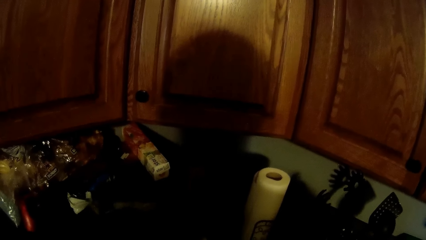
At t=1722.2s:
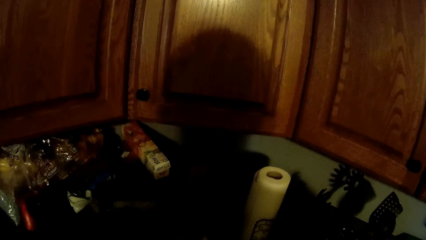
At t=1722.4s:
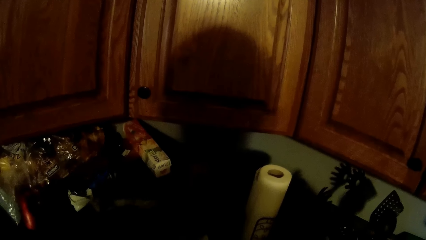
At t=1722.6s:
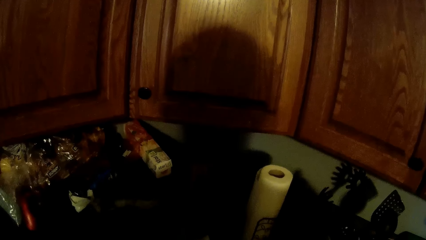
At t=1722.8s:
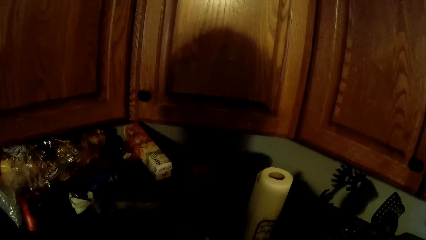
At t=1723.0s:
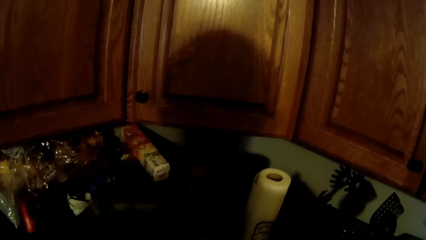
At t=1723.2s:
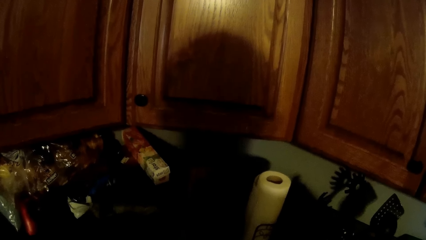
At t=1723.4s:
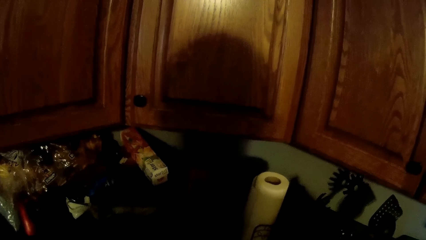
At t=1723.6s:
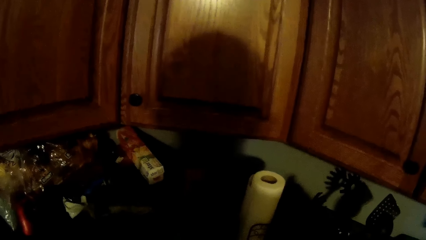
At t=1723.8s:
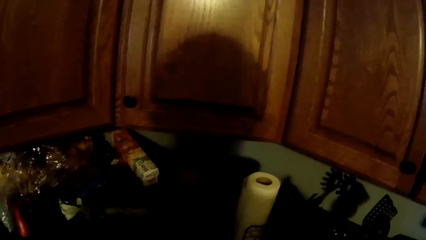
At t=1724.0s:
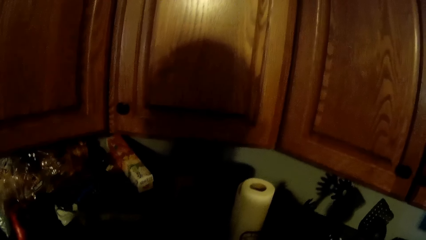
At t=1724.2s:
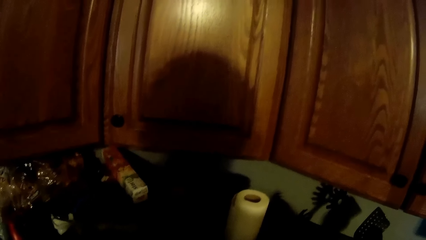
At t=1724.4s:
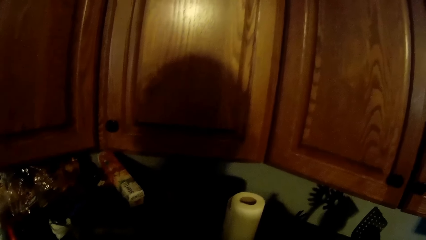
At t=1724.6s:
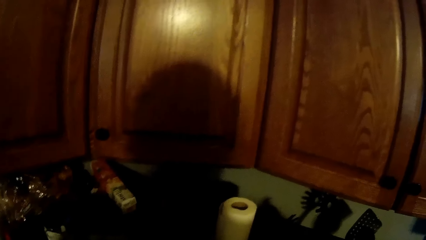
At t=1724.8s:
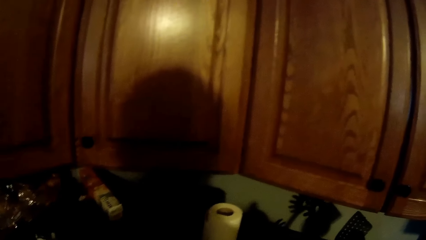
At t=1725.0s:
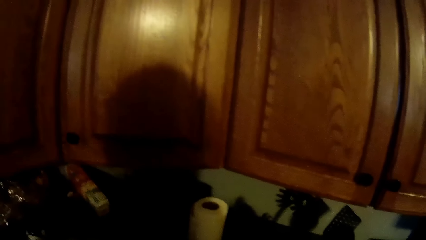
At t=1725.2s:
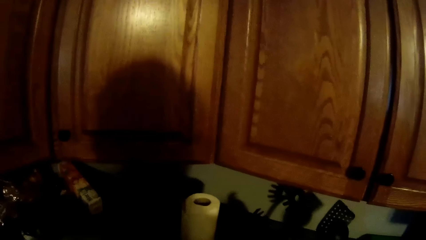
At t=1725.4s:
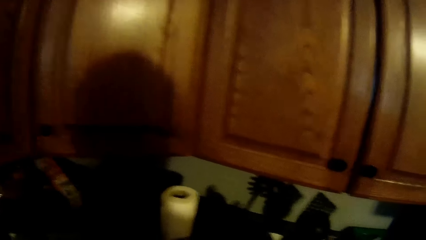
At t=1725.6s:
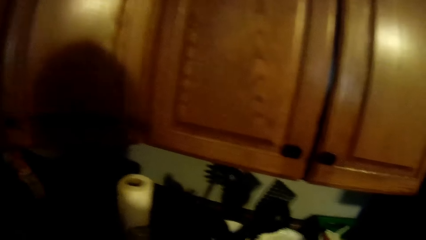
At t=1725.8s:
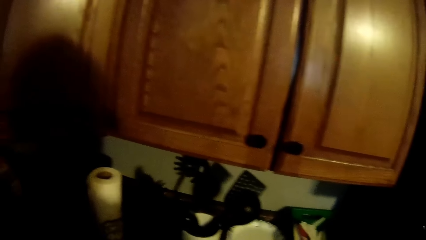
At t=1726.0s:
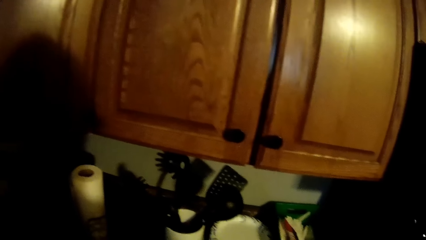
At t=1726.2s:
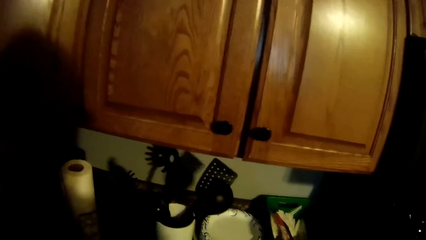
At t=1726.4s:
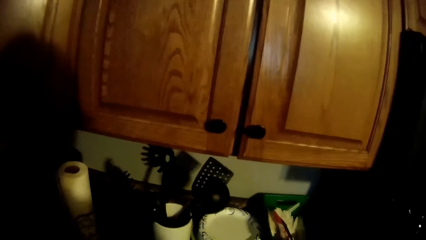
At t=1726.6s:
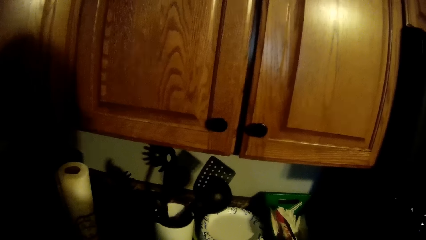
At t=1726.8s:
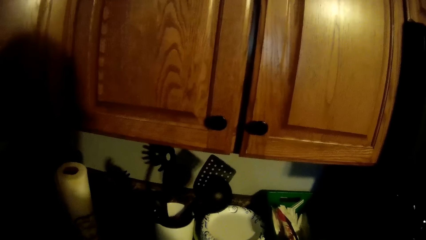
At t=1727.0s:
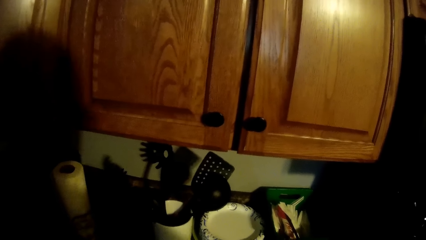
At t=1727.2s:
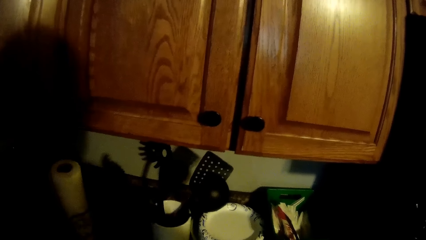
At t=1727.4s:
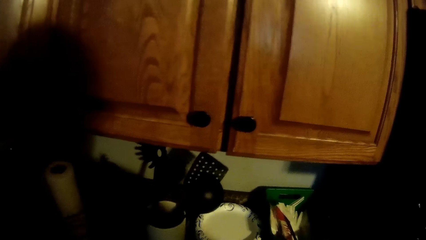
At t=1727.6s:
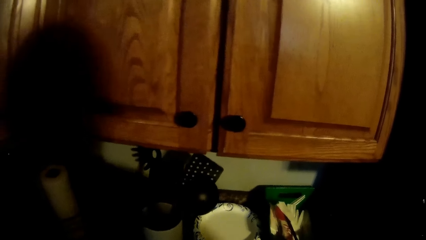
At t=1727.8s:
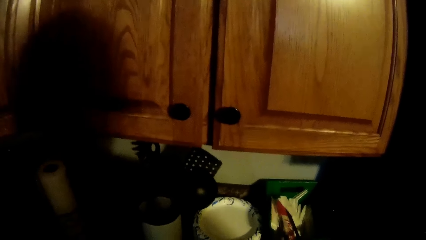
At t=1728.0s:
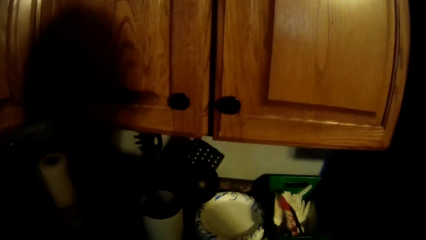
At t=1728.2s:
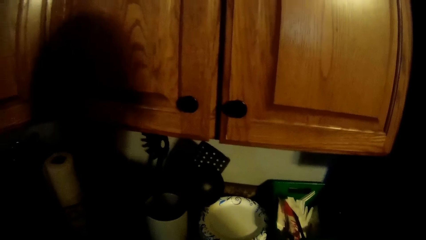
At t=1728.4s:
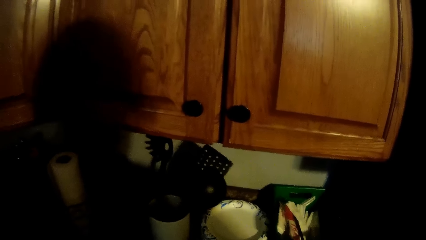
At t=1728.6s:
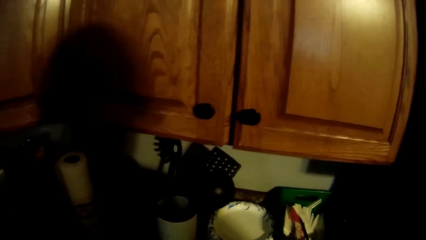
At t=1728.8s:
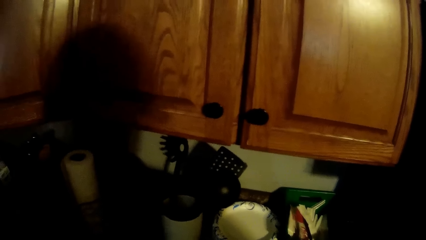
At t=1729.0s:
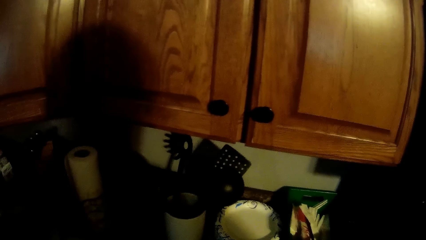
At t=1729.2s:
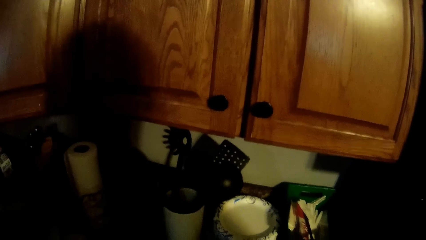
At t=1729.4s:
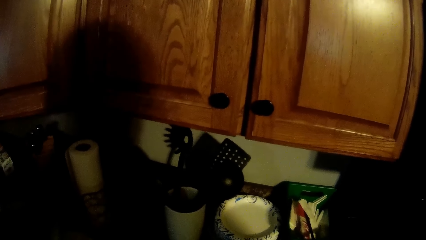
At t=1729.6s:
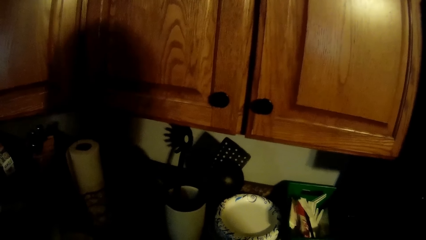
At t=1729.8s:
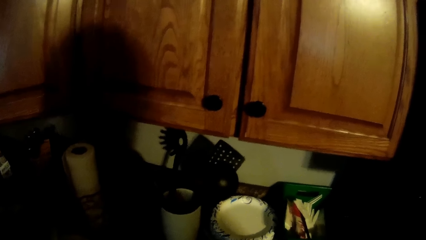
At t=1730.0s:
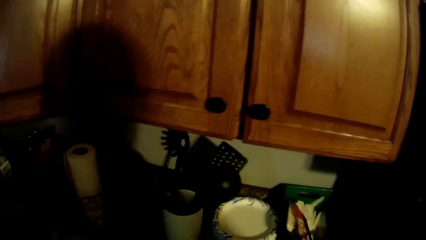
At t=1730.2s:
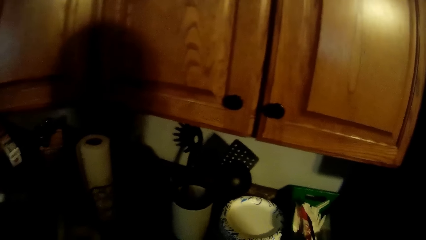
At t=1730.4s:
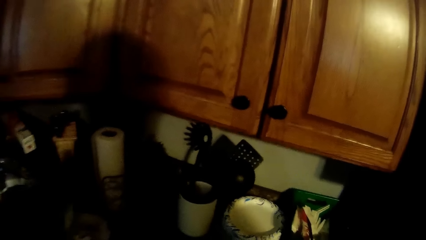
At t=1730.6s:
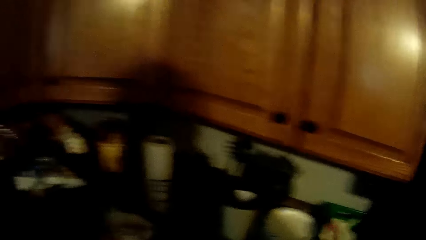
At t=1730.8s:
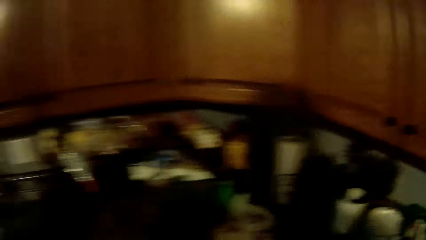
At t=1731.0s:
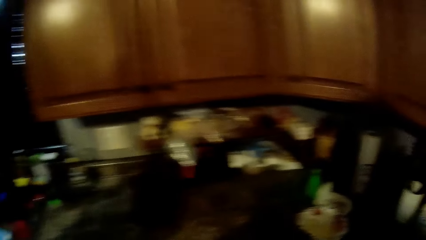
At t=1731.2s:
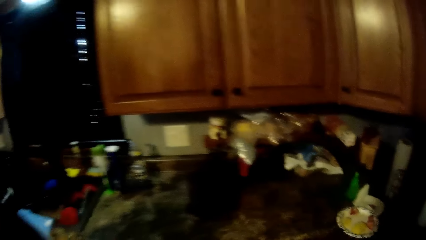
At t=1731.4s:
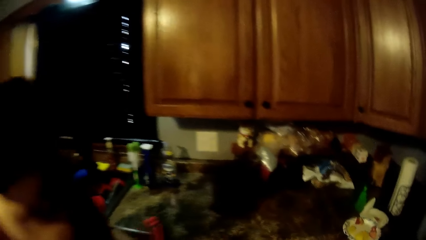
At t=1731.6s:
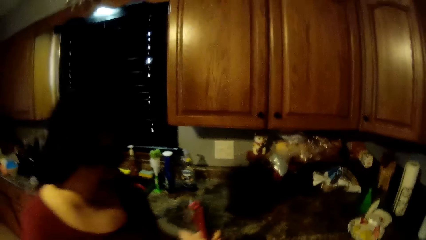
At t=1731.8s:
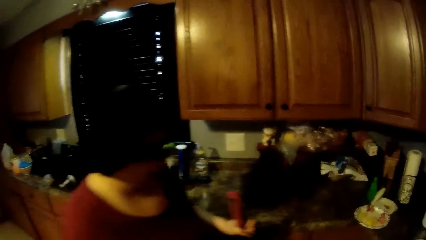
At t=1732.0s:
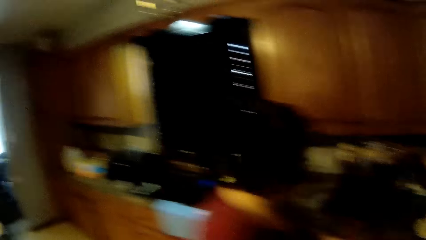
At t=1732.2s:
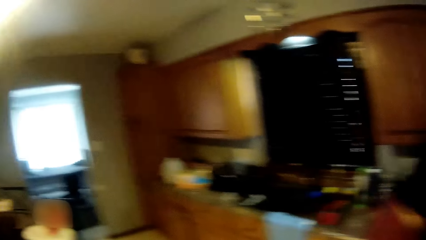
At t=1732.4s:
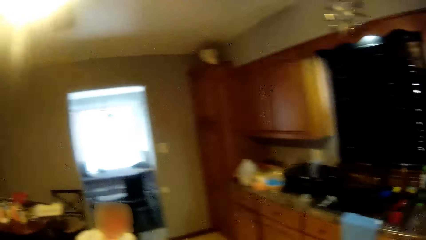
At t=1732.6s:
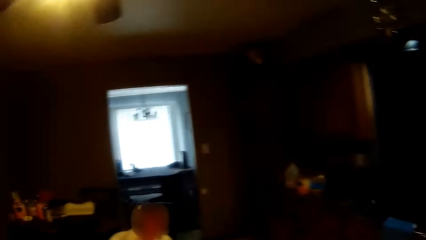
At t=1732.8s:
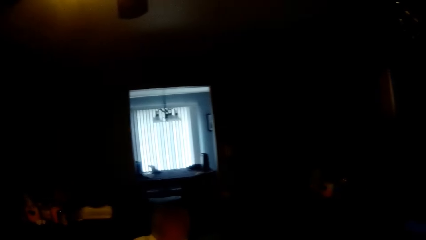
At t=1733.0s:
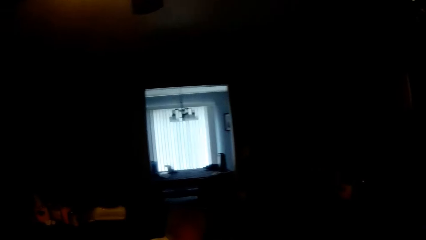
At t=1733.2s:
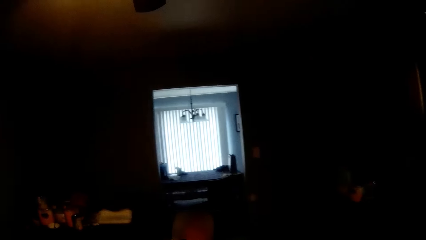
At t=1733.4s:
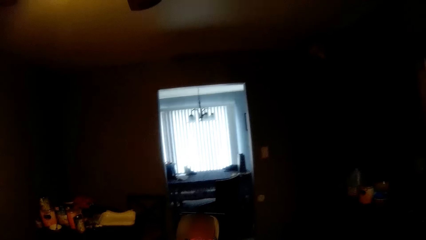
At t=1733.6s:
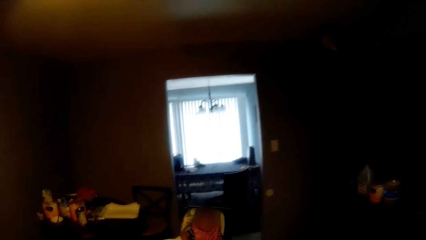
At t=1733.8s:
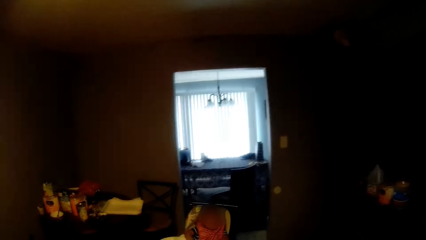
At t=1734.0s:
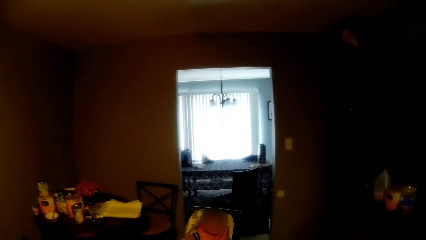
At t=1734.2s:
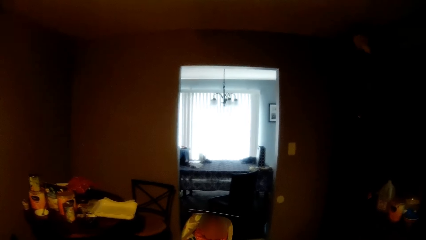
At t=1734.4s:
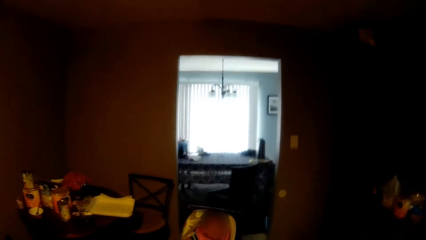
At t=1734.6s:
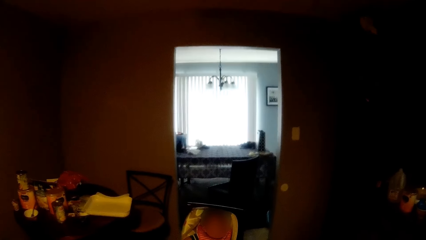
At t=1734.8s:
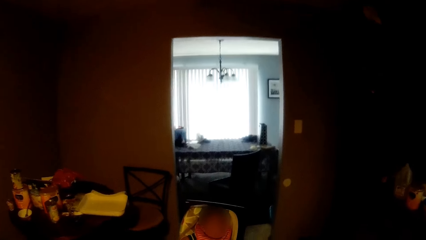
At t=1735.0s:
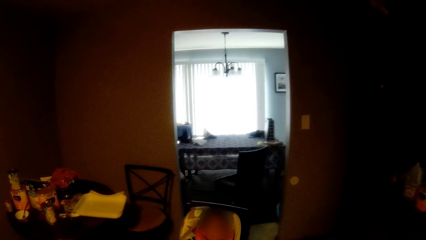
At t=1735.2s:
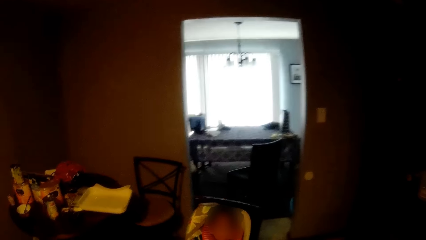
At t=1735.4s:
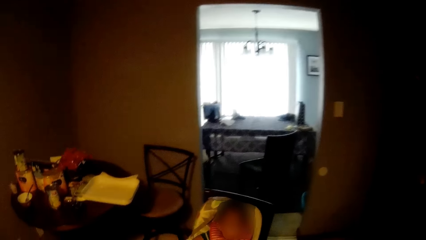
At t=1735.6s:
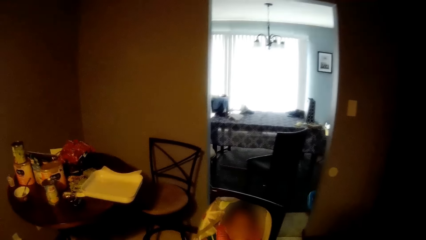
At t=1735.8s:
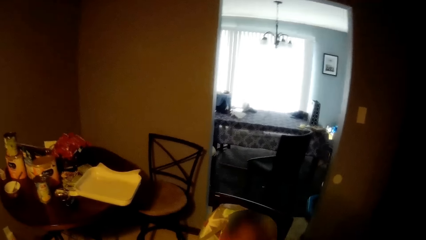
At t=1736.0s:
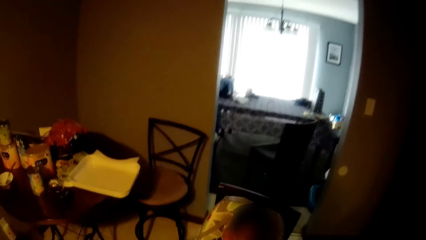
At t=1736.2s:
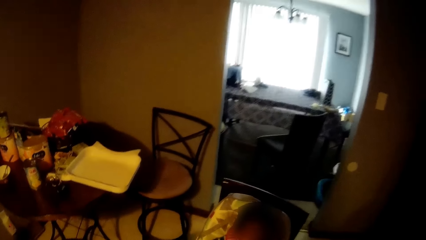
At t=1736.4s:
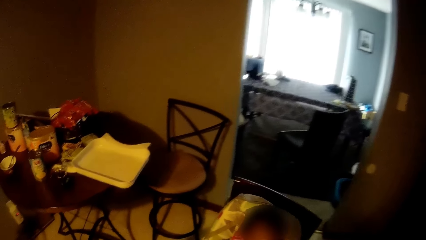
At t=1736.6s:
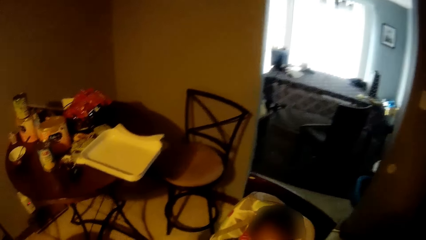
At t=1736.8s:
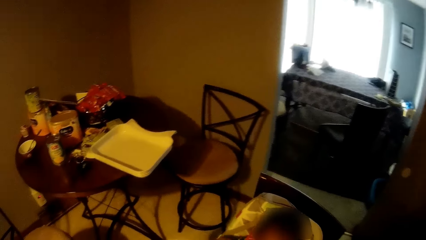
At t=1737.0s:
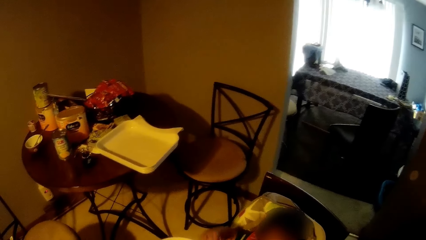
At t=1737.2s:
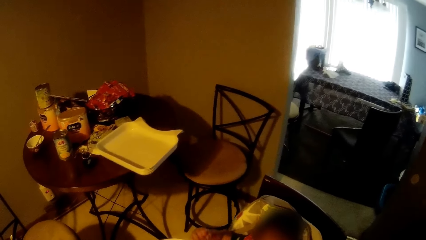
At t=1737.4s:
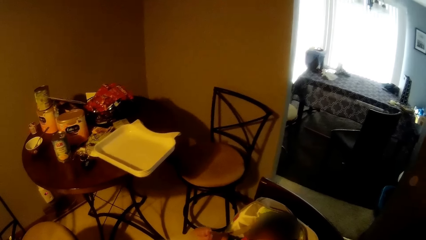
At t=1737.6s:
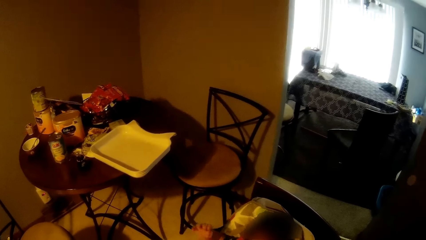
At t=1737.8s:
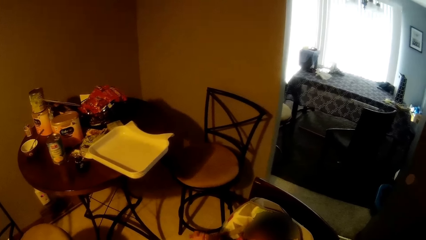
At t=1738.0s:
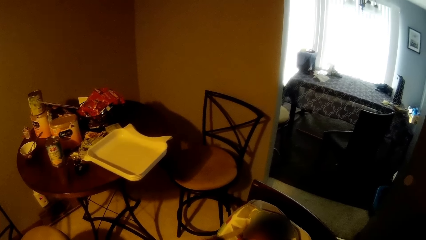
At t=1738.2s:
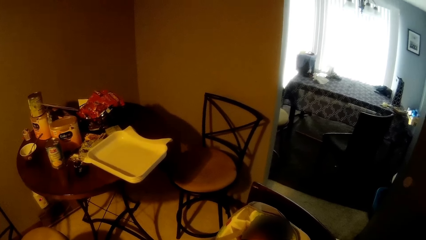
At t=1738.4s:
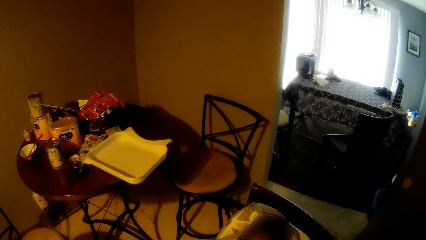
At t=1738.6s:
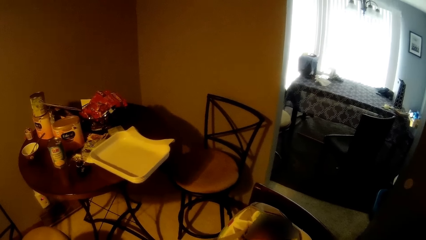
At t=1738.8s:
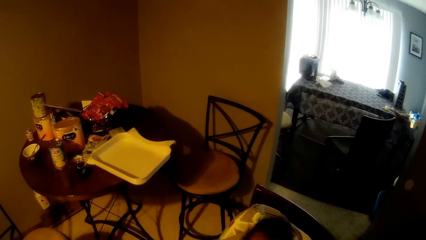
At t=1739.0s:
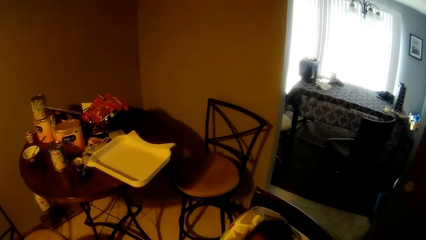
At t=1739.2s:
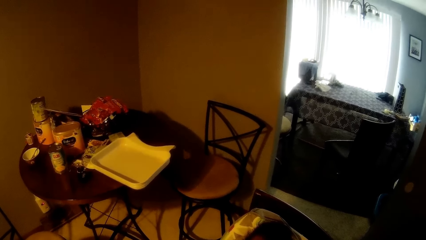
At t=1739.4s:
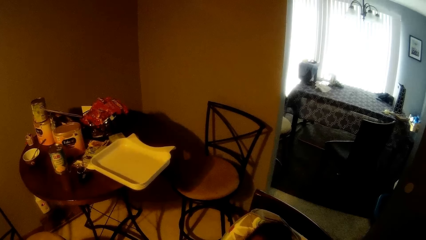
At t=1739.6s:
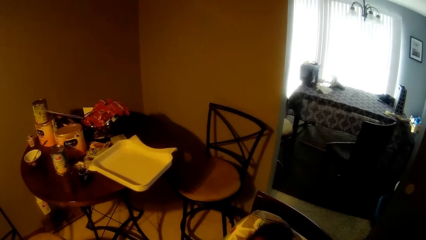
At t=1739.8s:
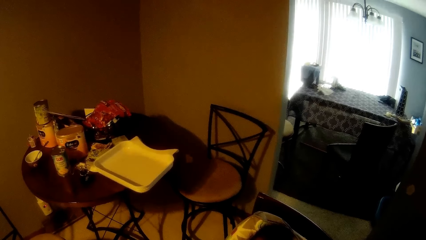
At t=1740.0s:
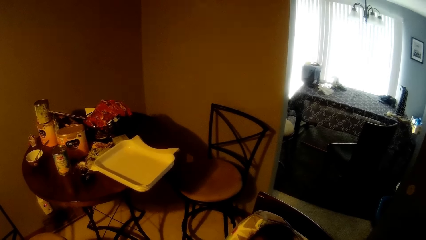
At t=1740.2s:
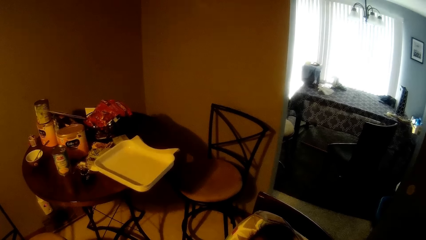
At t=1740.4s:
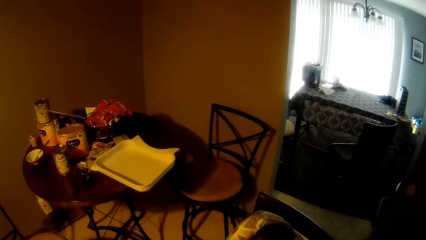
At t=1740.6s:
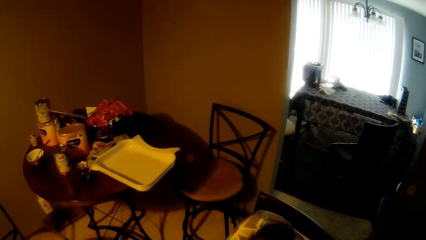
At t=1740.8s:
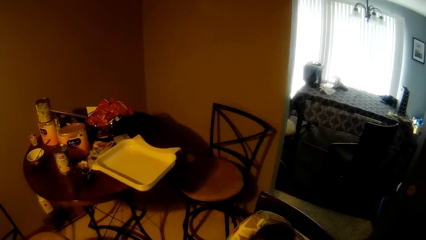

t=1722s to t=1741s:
The camera wearer looks around repeatedly. They converse with a baby. They walk around. They look around. They look around again.
